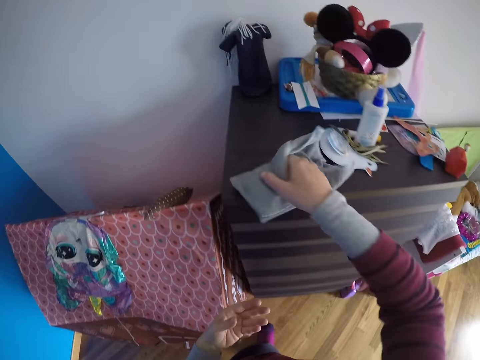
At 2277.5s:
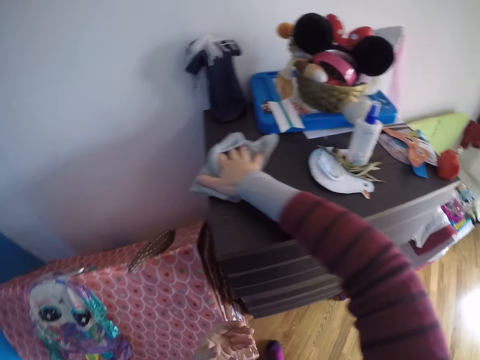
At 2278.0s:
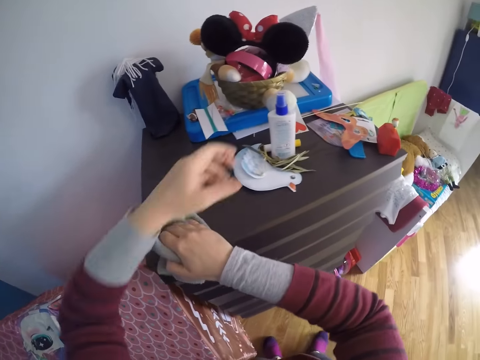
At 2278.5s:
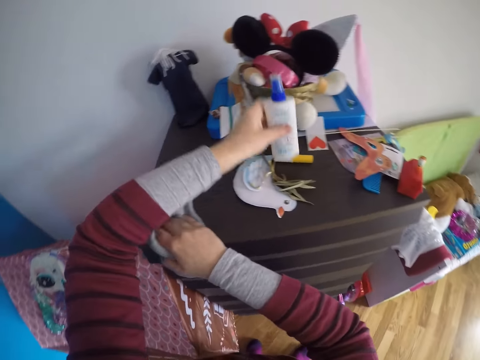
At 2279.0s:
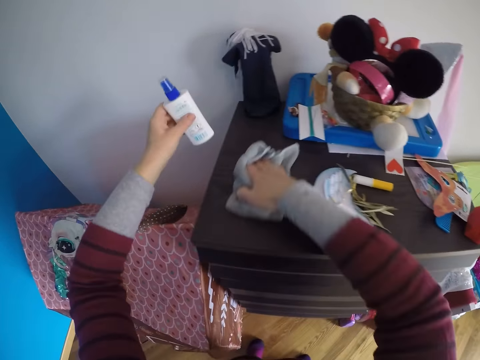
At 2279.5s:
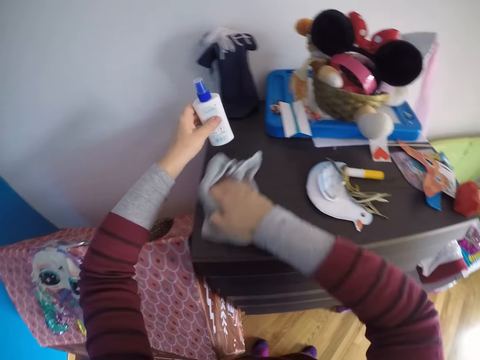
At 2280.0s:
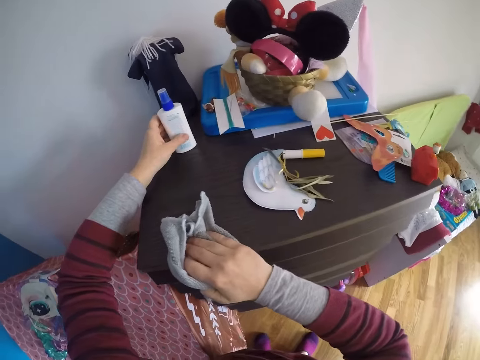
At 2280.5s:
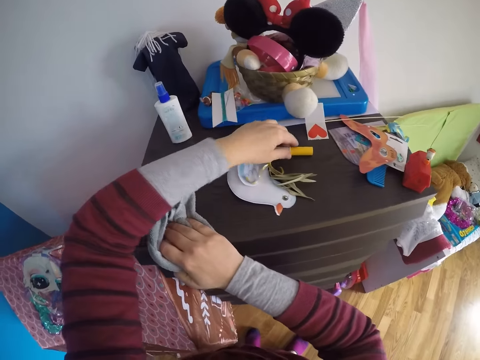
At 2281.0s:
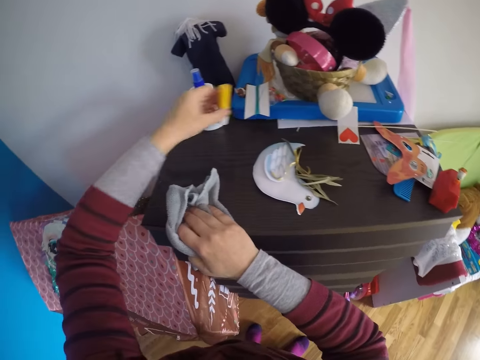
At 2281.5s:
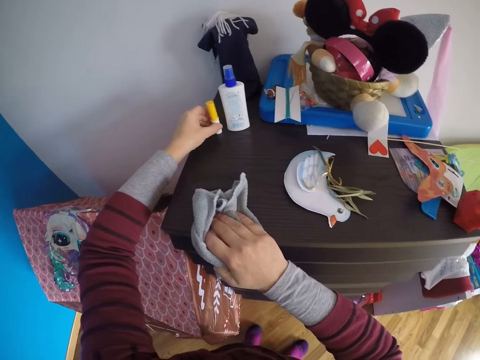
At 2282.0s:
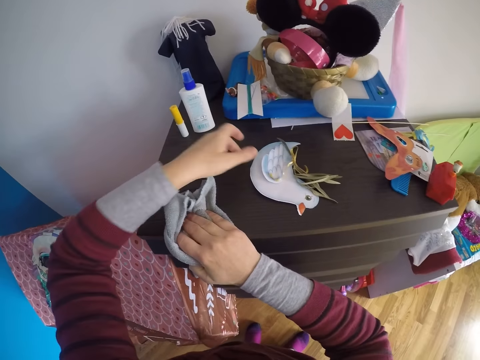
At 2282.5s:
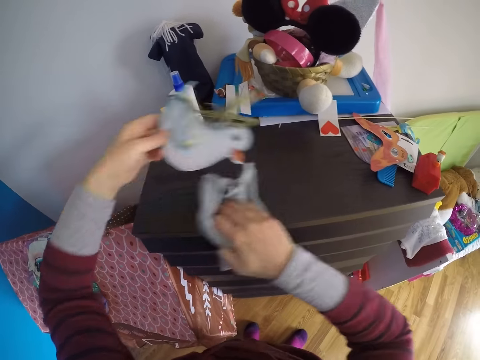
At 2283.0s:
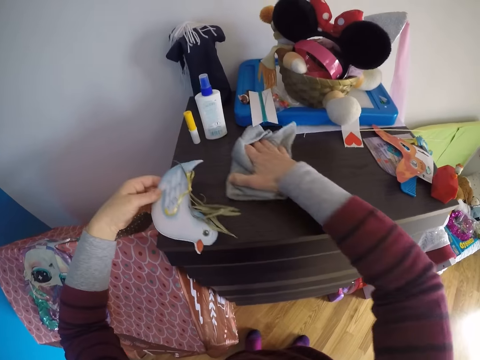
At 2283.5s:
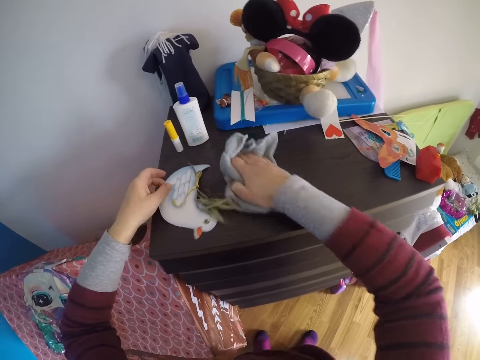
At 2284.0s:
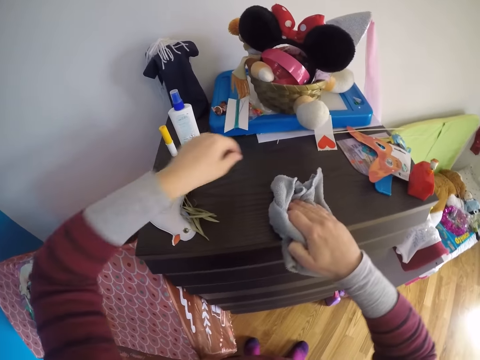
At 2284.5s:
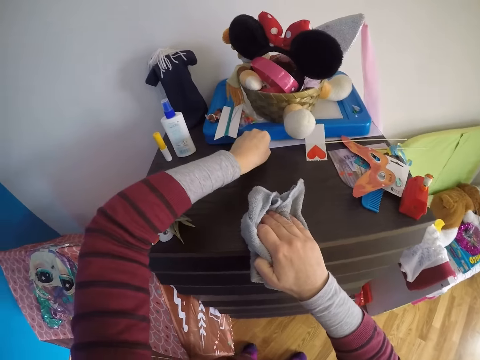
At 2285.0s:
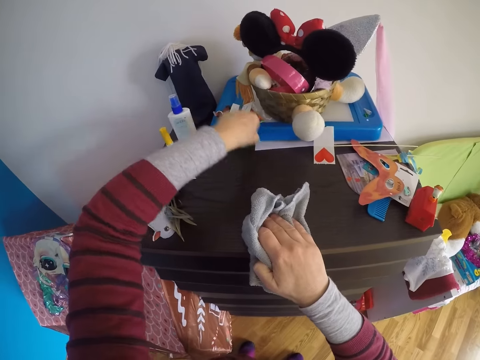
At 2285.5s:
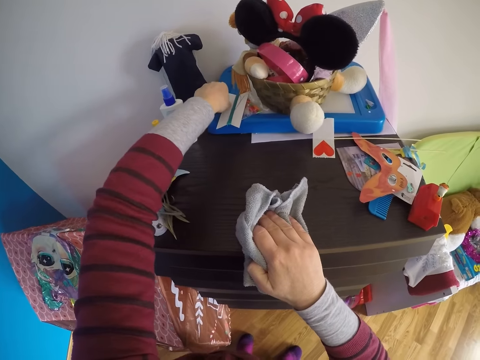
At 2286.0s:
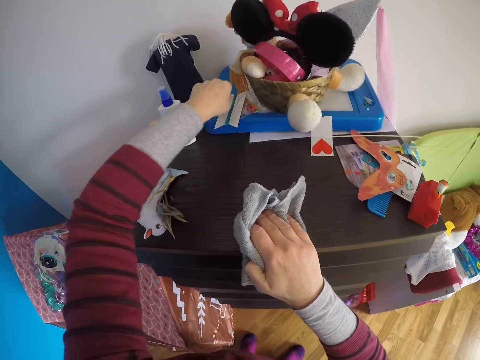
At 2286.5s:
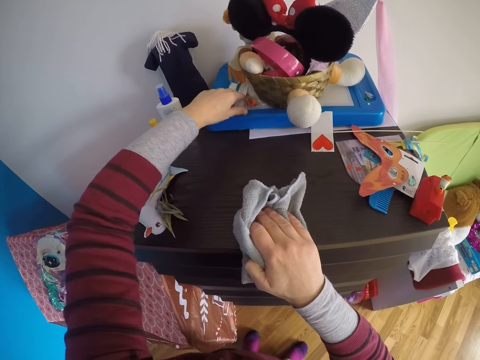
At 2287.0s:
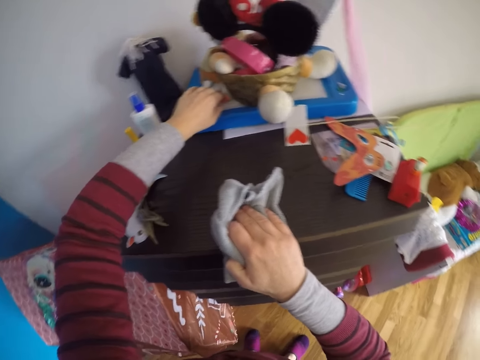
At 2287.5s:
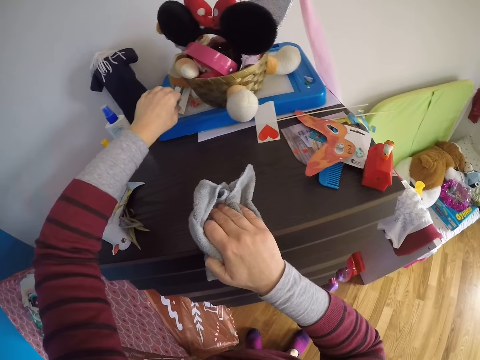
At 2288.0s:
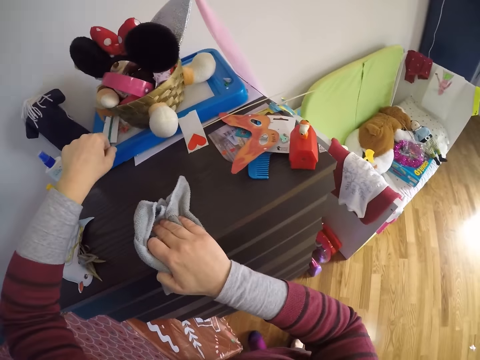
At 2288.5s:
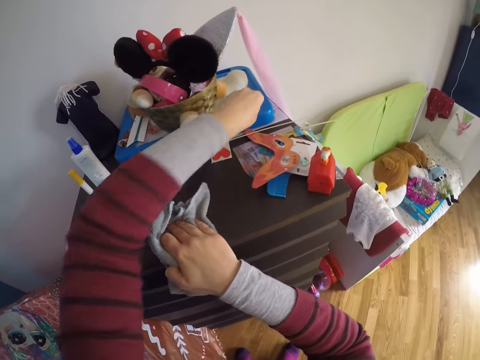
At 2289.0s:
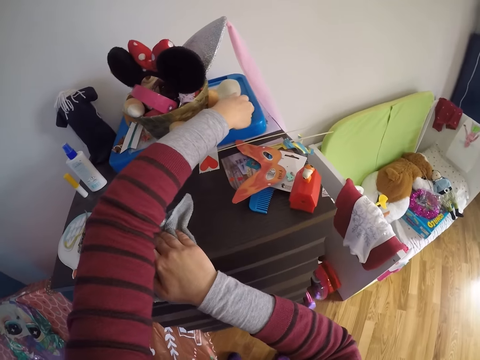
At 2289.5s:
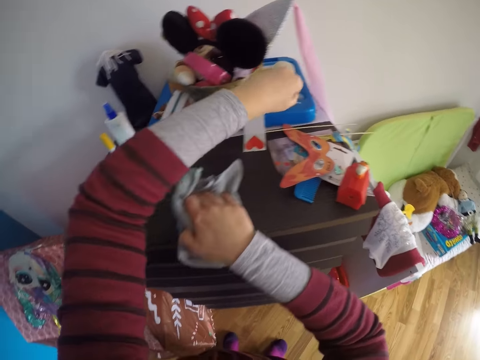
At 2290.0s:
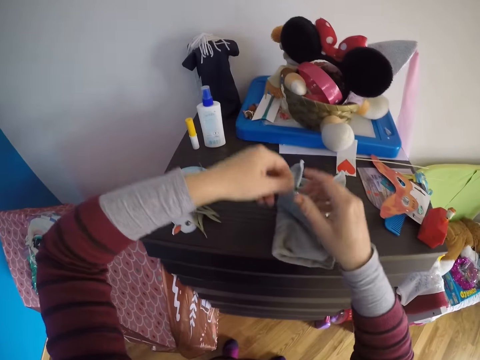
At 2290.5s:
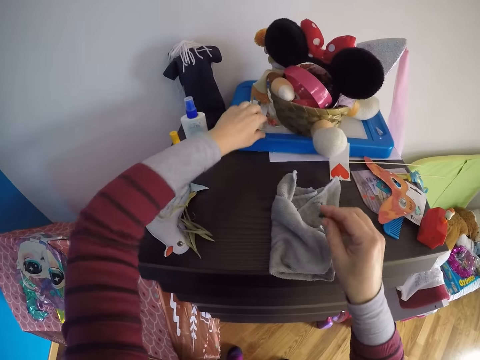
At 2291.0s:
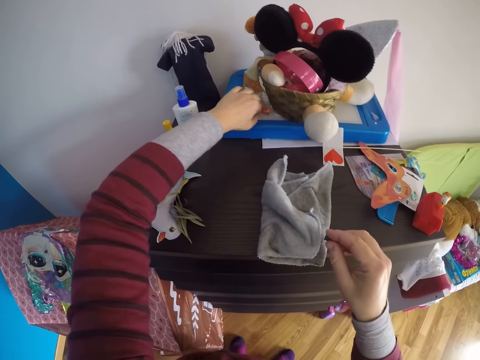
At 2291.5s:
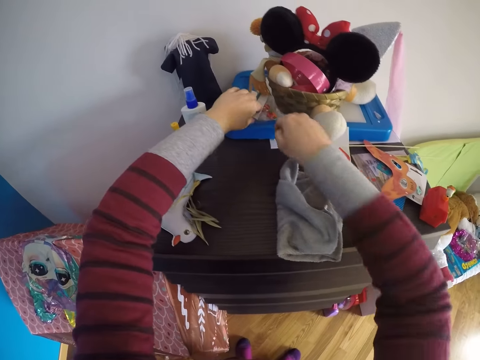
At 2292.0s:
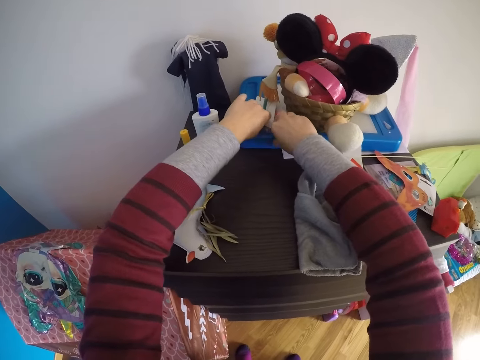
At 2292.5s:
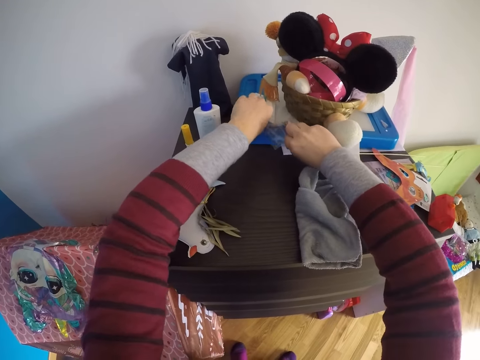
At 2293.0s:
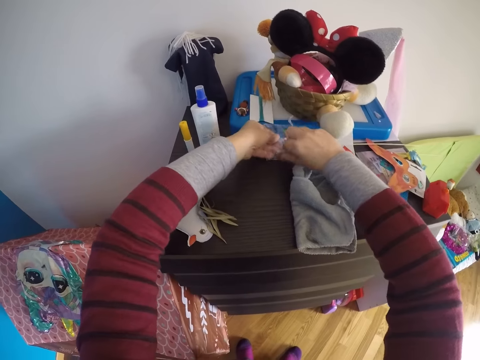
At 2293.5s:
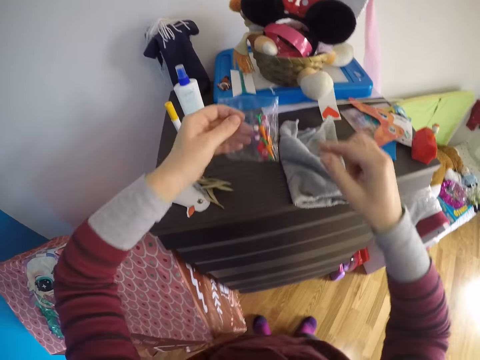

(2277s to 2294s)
The camera wearer cleans the other doll with the towel in her right hand. She picks up the moisturiser from the top of the cupboard with her left hand. She wipes the doll with the hand towel. She cleans the top of the cupboard with the towel in her right hand. She drops the moisturiser on the top of the cupboard with her left hand. She picks up the inhaler from the top of the cupboard with her left hand. She drops the inhaler on the top of the cupboard with her left hand. She picks up the paper duck from the top of the cupboard with her left hand. She wipes the doll with the hand towel. She cleans the top of the cupboard with the towel in her right hand. She drops the paper duck on the top of the cupboard with her left hand. She picks up something on the cabinet. She puts something on a plastic board. She moves a paper on the plastic board. She stretches her hand. She picks up something on the plastic board. She picks up the tack from the top of the magnetic board with her right hand. She picks up a bag of tacks from the top of the magnetic board with both hands.

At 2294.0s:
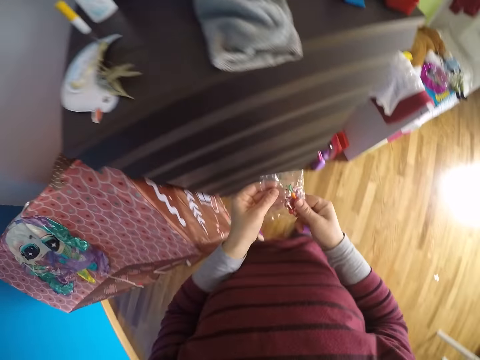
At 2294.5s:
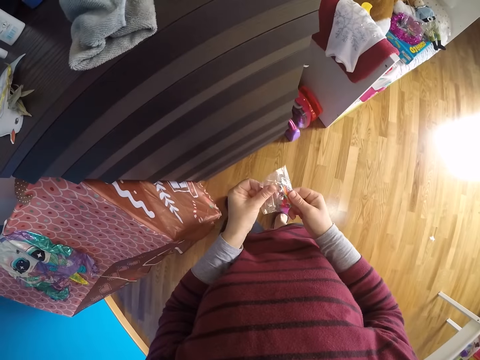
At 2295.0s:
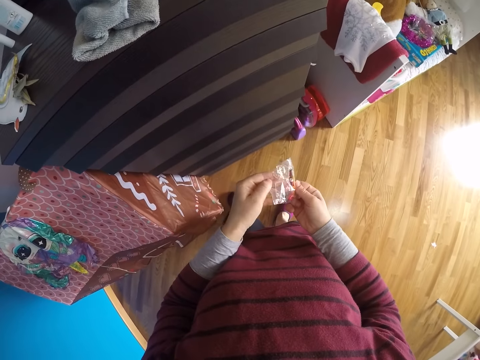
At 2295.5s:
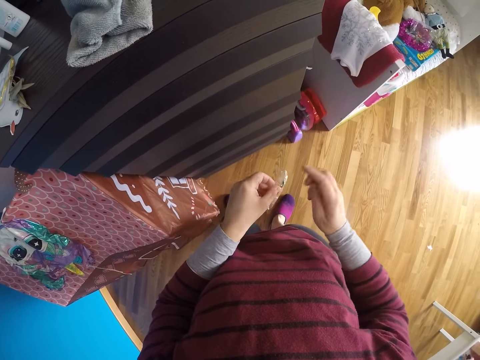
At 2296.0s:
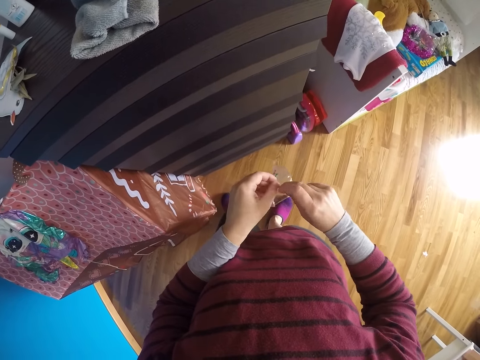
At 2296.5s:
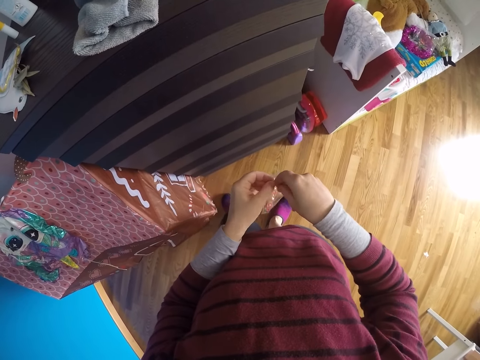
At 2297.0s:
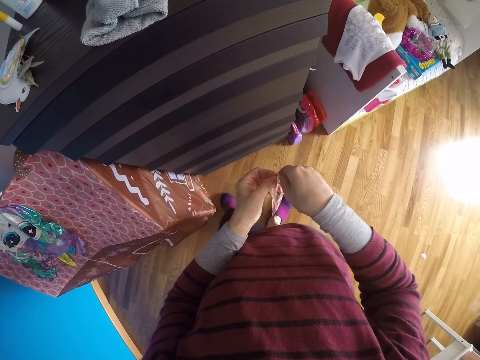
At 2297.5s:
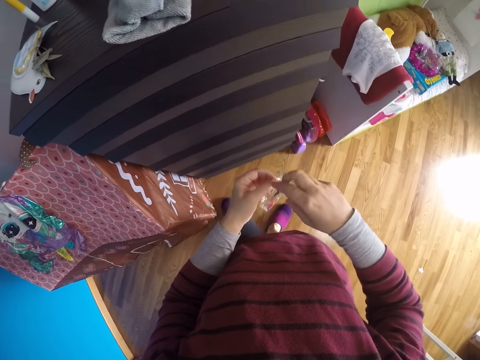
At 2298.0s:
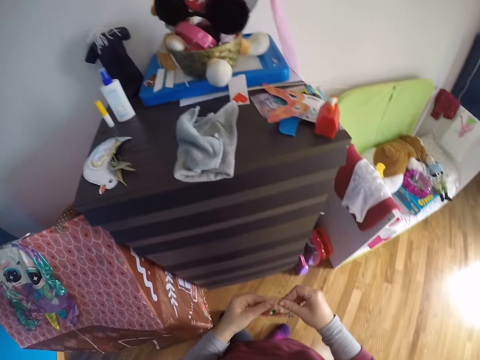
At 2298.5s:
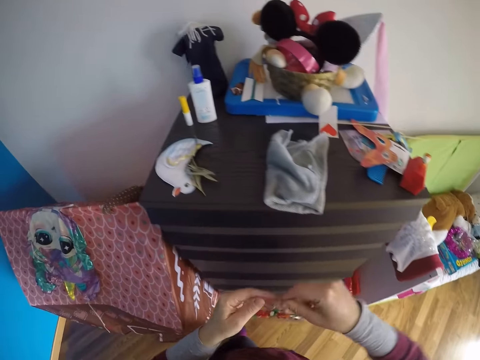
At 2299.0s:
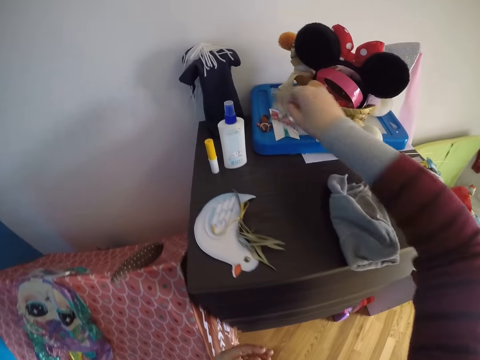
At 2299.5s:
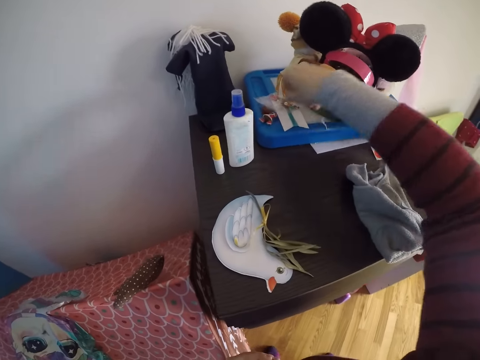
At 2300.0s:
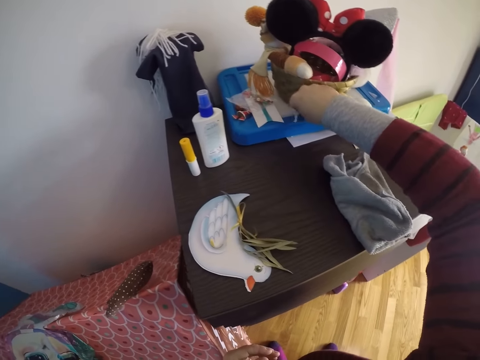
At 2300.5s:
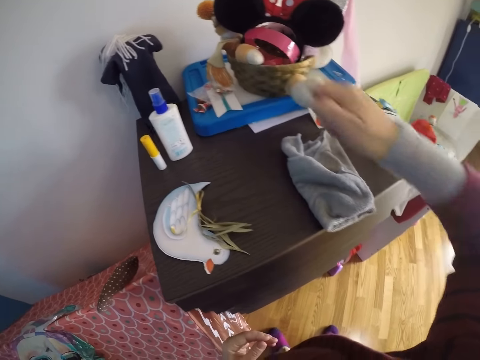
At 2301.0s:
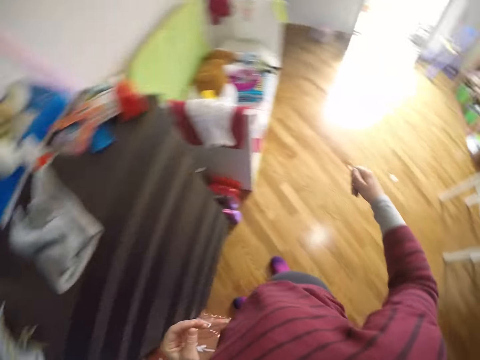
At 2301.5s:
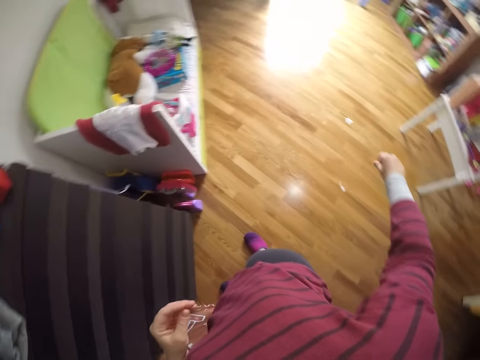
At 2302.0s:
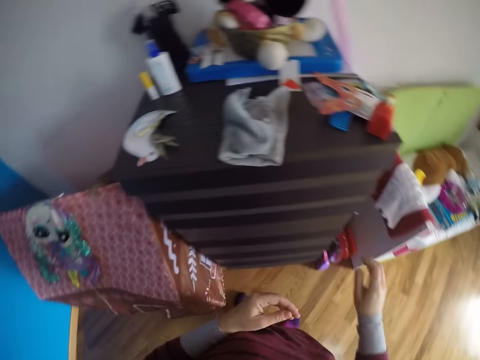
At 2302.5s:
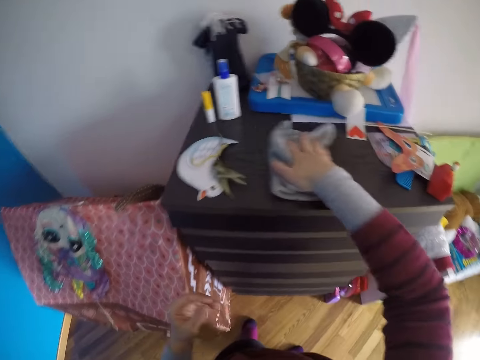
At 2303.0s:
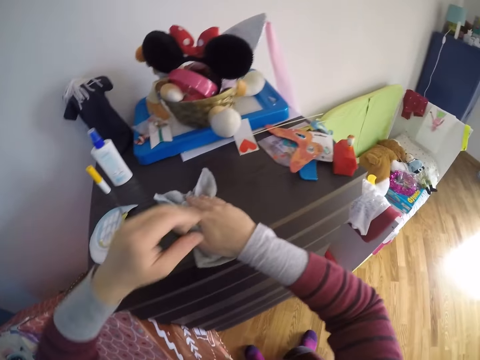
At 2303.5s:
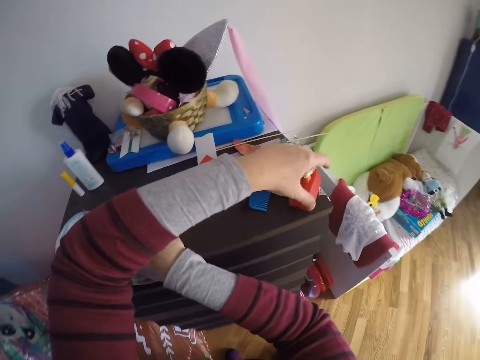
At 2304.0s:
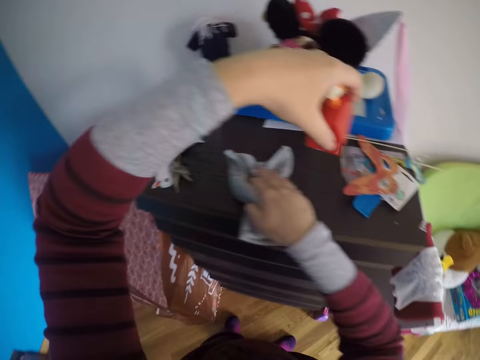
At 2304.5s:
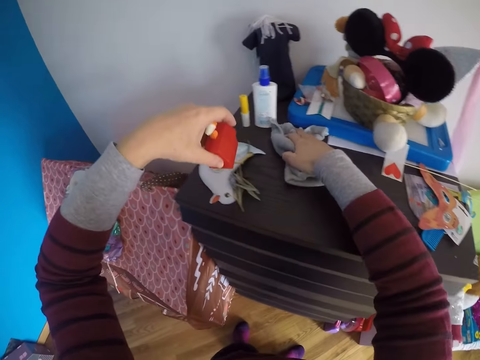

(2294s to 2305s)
The camera wearer opens the paper. She puts the tack in her right hand into the bag of tacks with both hands. She looks around. She drops the bag of tacks on the top of the magnetic board with both hands. She picks up a ribbon from the top of the magnetic board with her right hand. She turns around. She drops the ribbon on the floor with her right hand. She cleans the top of the cupboard with the towel in her right hand. She picks up a toy lunch box from the top of the cupboard with her left hand. She wipes the cabinet with the hand towel.
